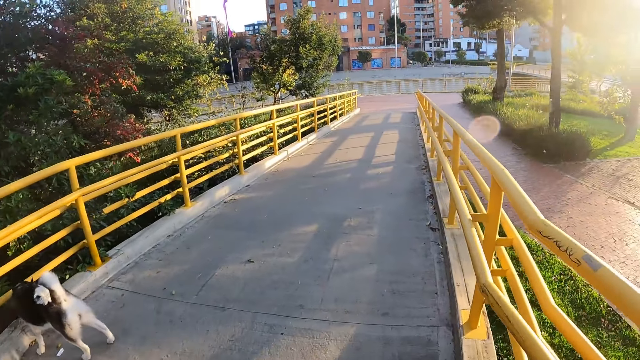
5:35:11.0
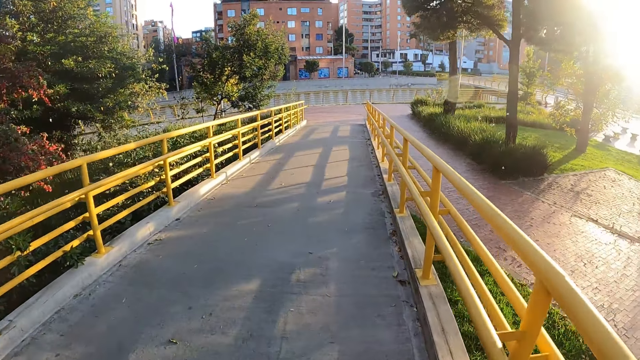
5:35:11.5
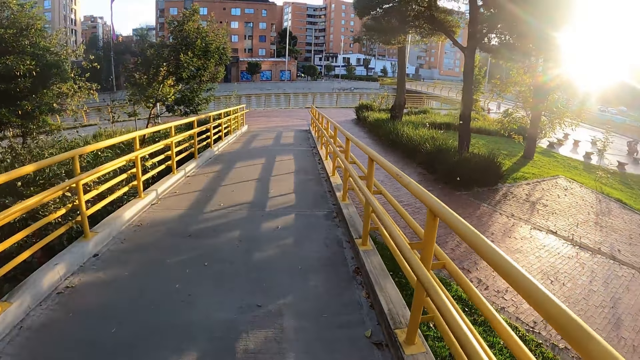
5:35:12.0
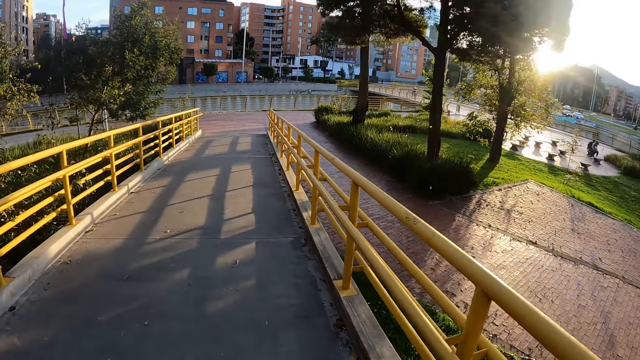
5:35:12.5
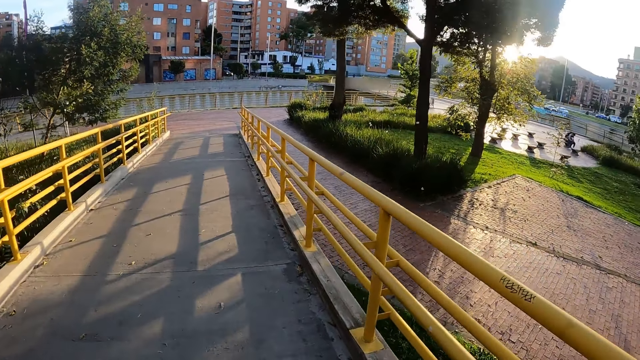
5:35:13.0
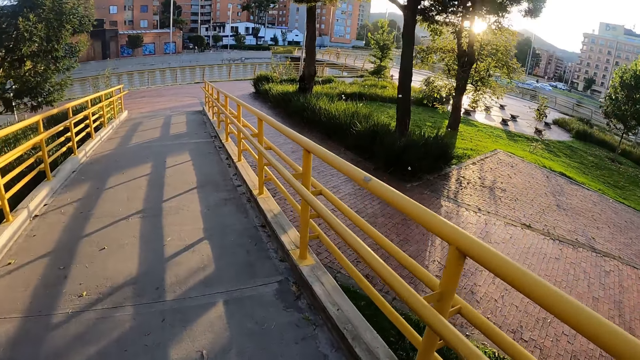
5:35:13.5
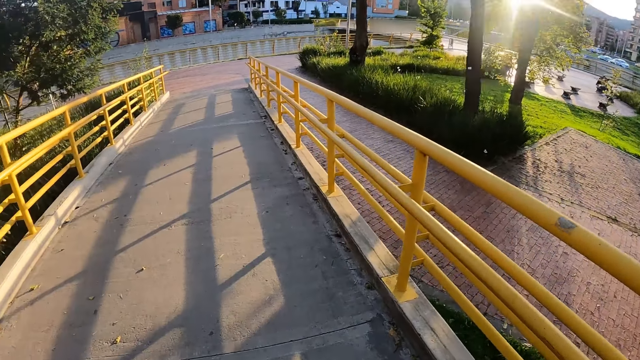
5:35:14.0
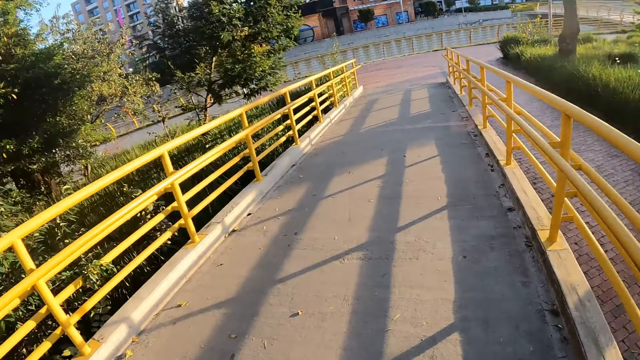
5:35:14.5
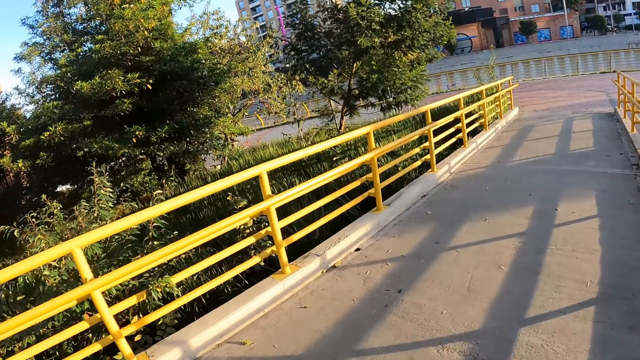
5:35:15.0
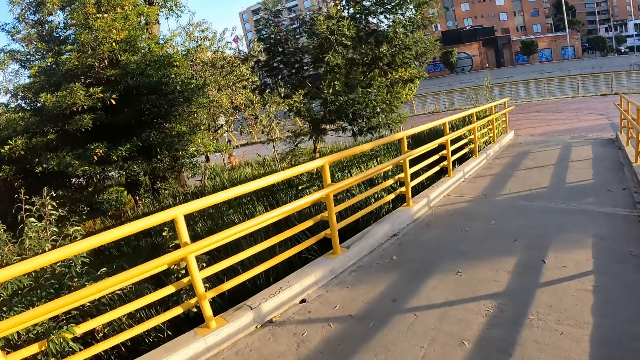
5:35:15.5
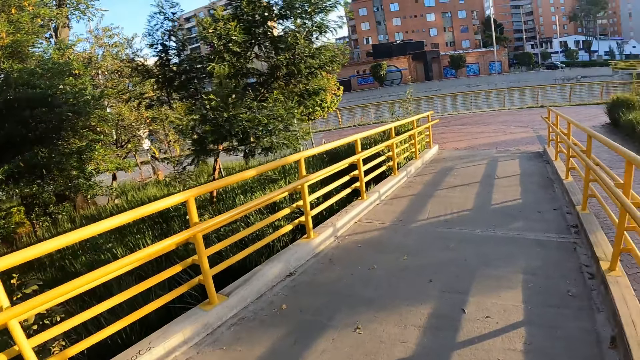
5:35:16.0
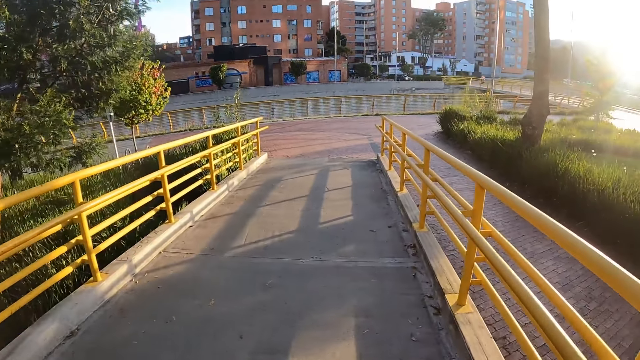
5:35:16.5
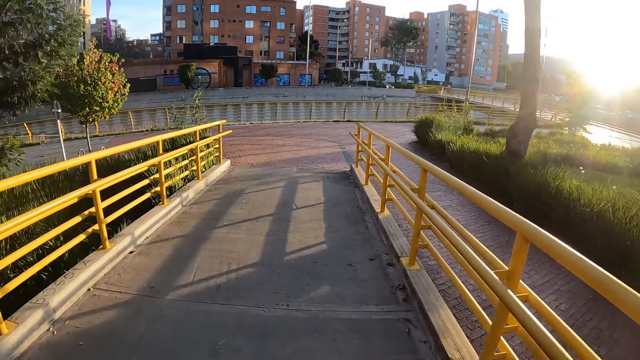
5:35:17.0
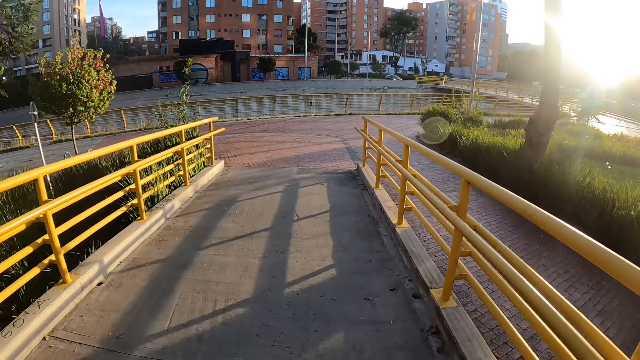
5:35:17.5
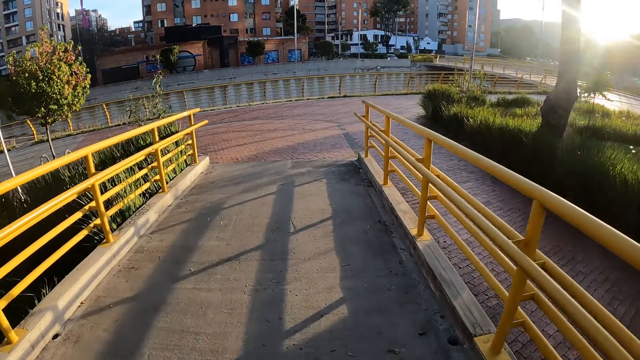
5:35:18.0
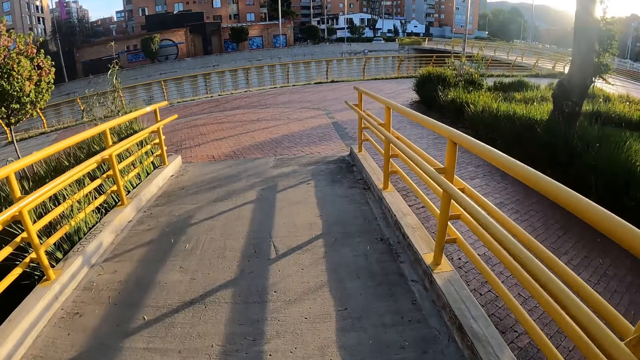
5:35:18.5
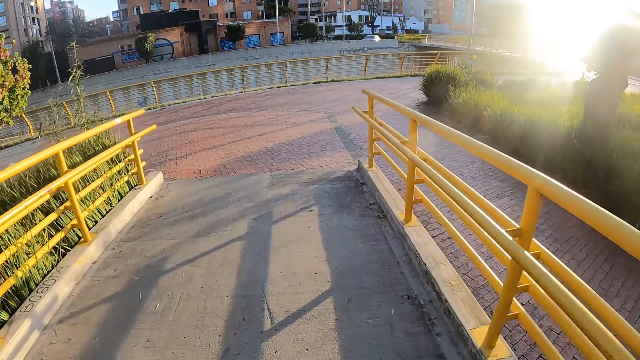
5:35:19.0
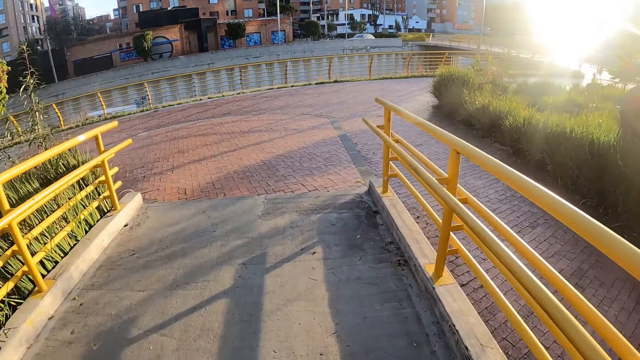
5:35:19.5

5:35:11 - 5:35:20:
The camera wearer walks past the dog.

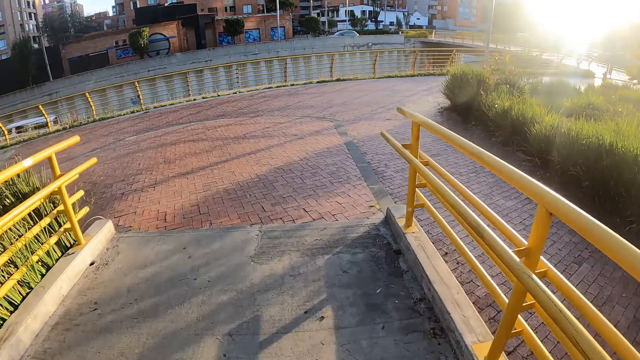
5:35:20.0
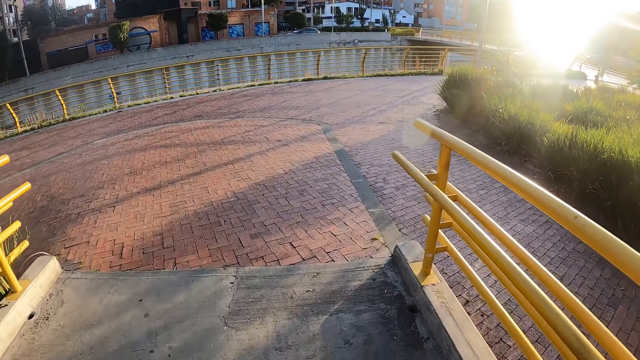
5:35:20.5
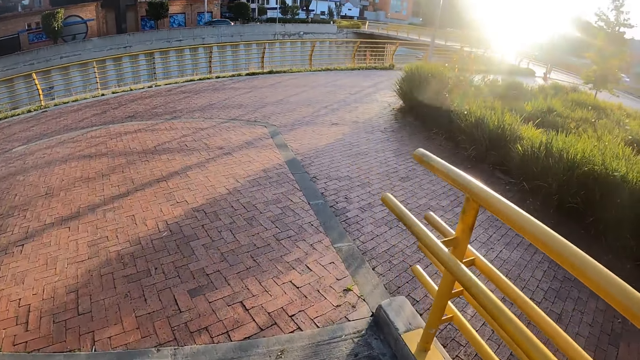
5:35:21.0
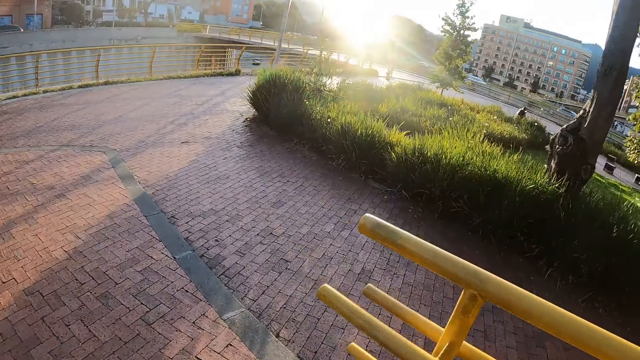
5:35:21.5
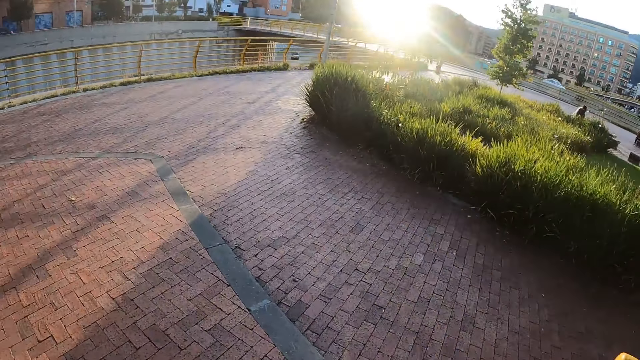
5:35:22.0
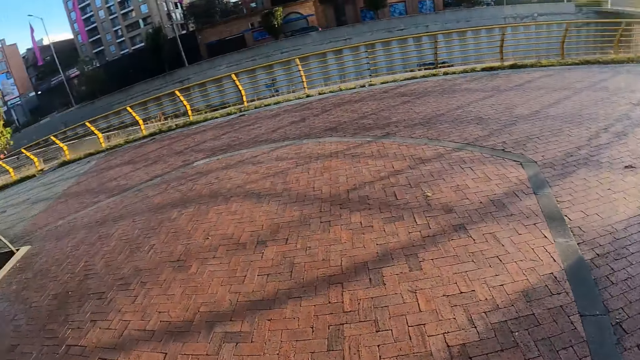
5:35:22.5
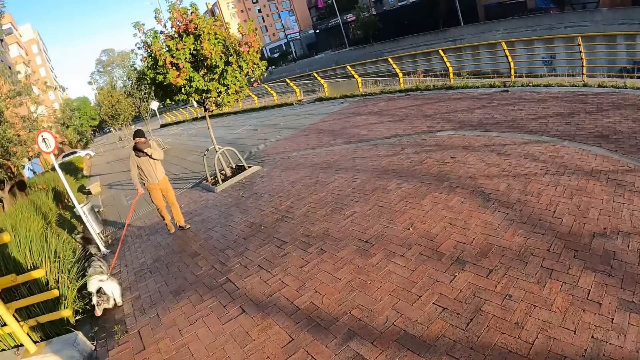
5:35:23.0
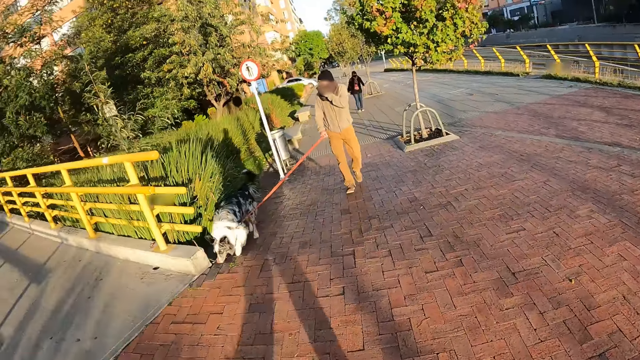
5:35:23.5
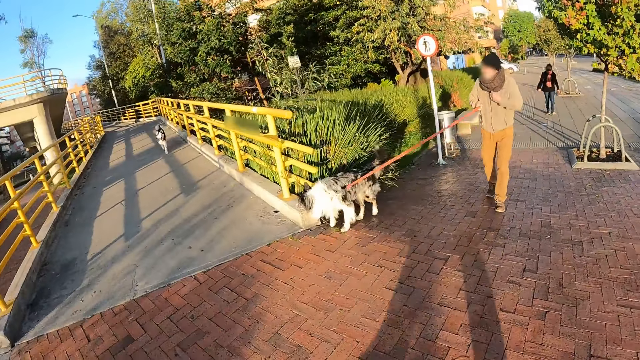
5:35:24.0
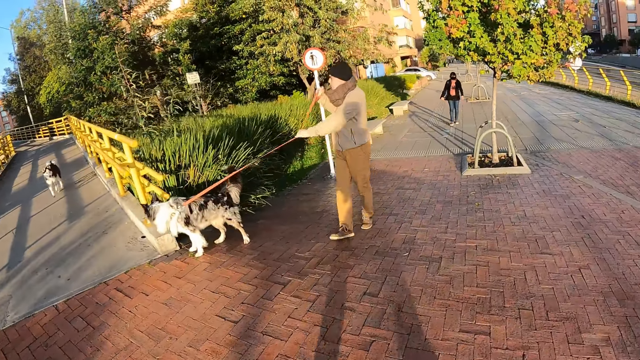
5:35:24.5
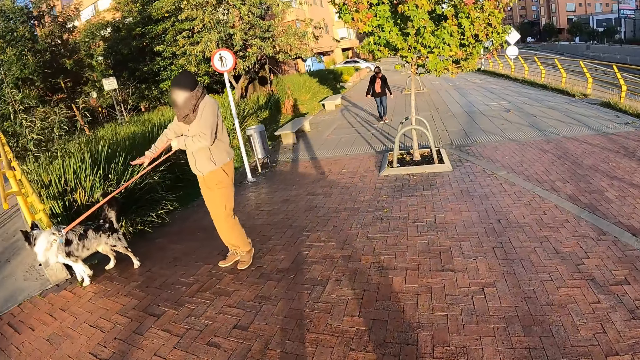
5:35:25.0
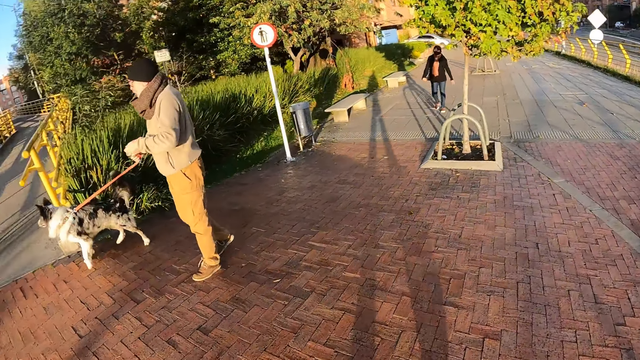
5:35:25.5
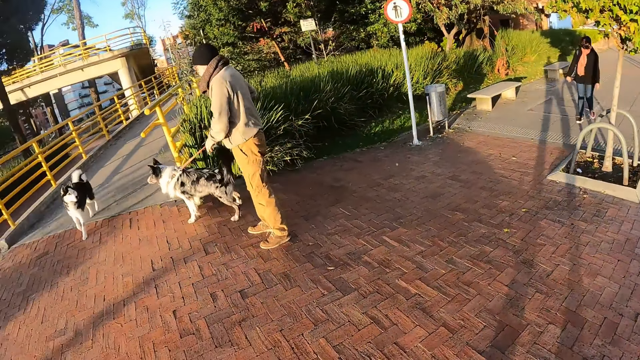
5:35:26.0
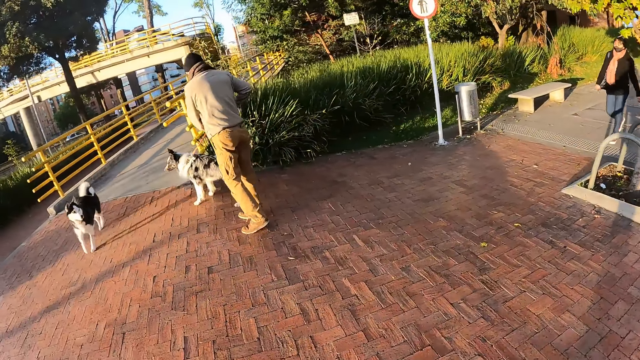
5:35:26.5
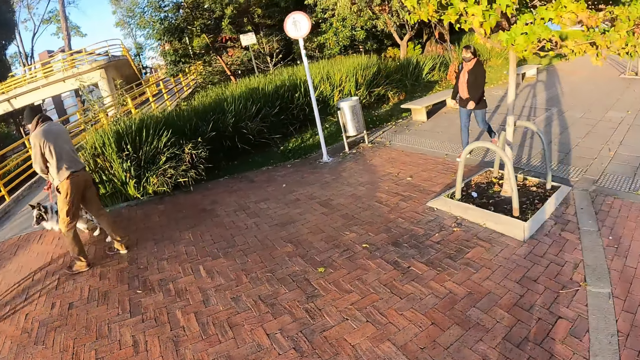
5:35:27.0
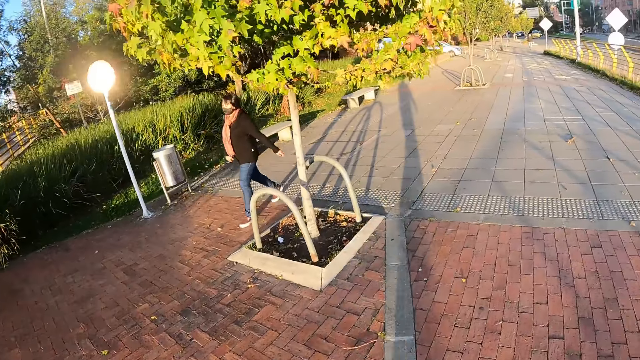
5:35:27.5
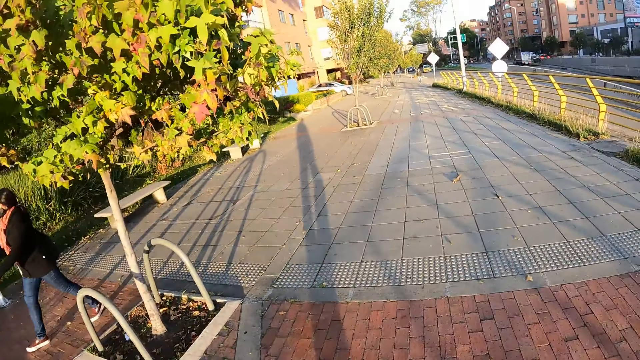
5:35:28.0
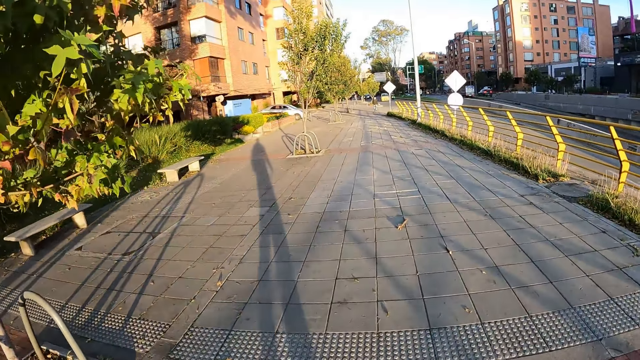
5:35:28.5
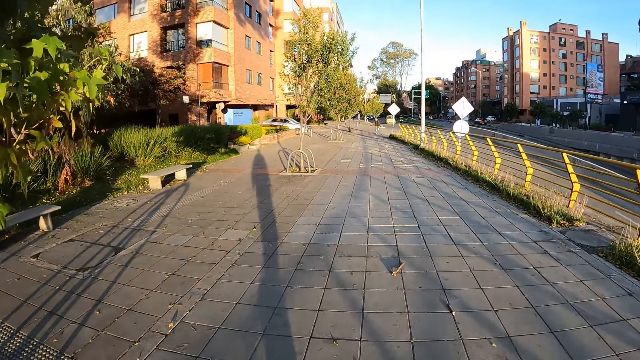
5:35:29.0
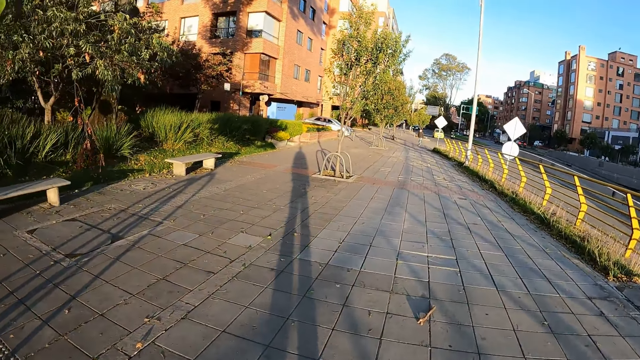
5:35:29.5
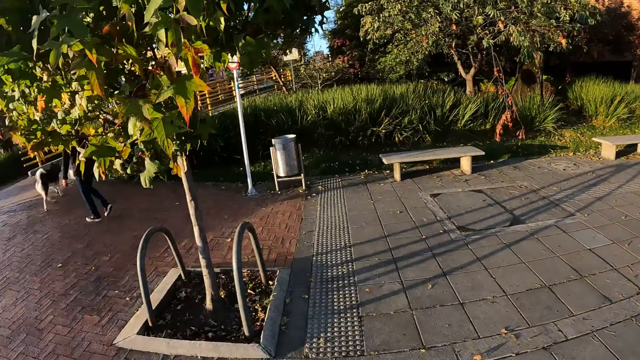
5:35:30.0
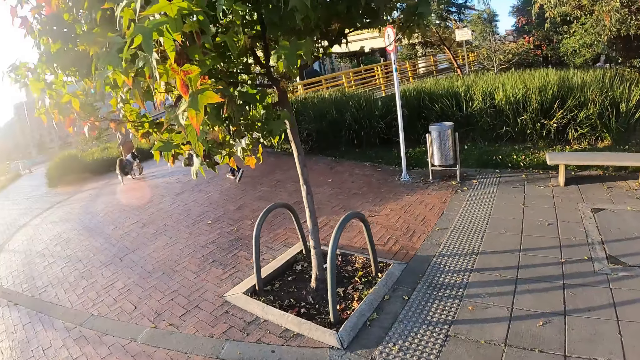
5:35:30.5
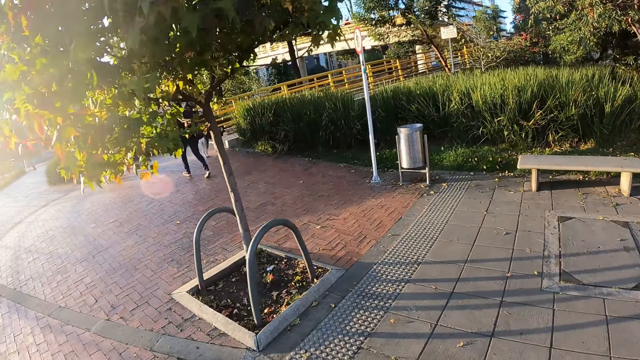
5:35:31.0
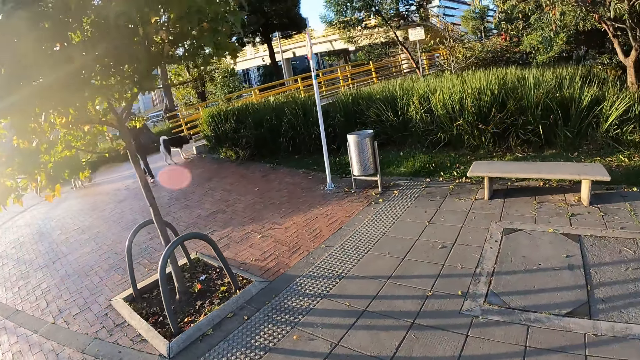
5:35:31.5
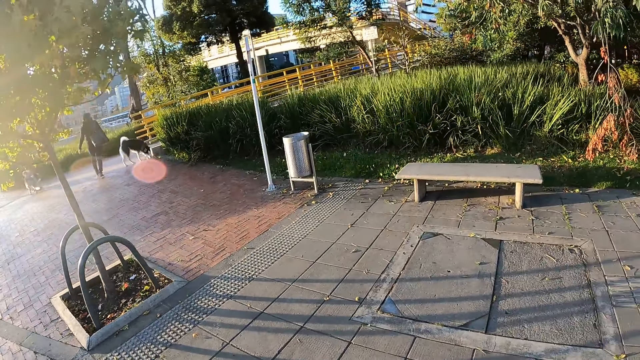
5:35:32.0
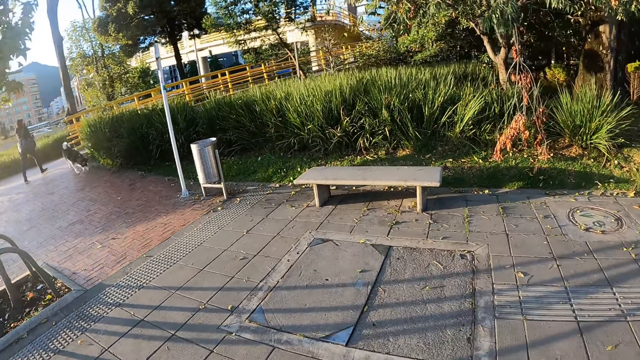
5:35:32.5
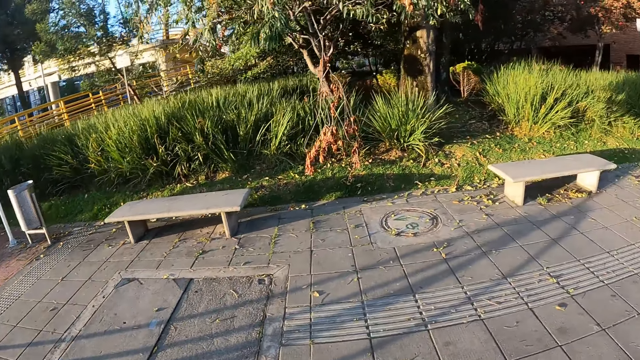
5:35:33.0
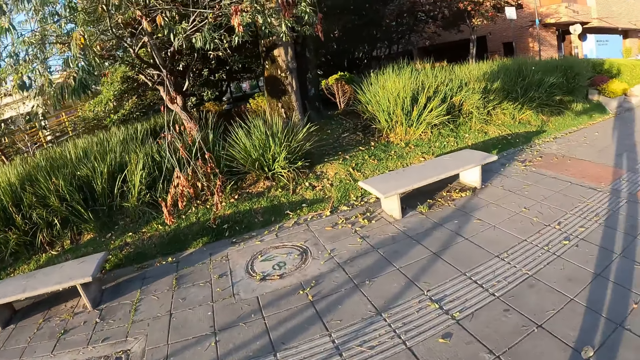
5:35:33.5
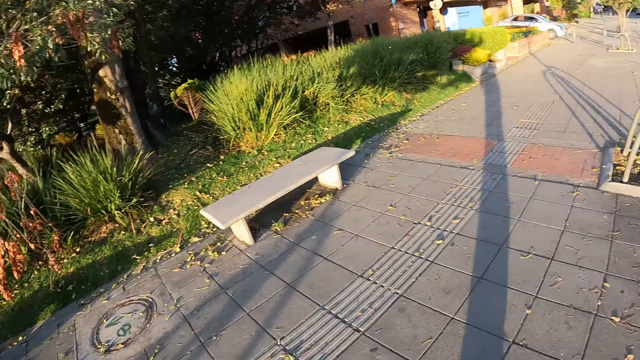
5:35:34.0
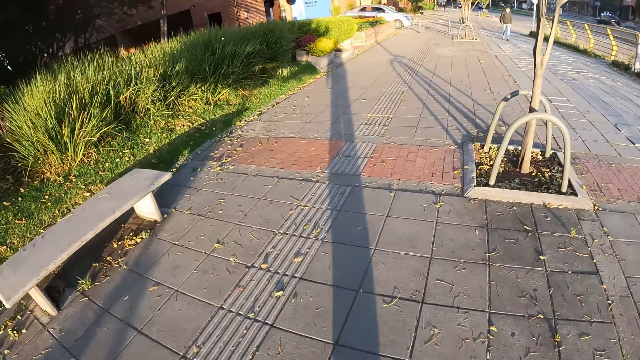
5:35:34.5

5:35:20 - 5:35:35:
The camera wearer walks through a walkway. They walk past a dog. They walk past a man. A woman walks past the camera wearer.
